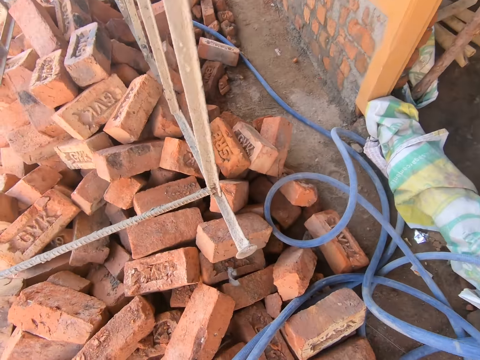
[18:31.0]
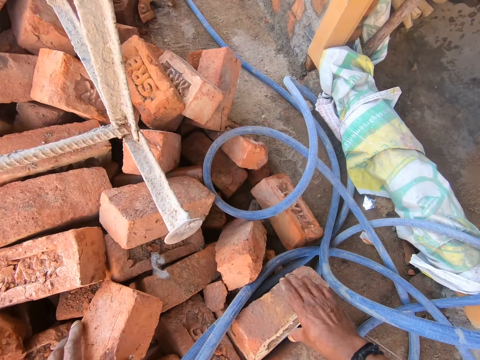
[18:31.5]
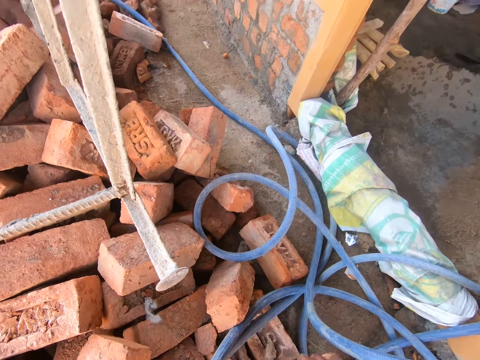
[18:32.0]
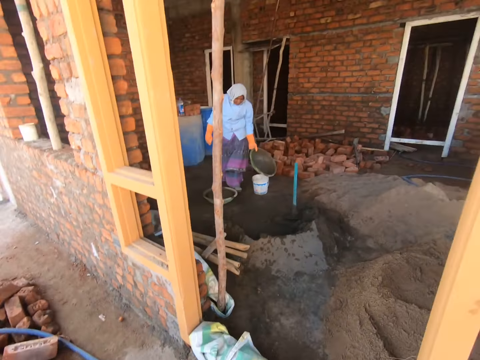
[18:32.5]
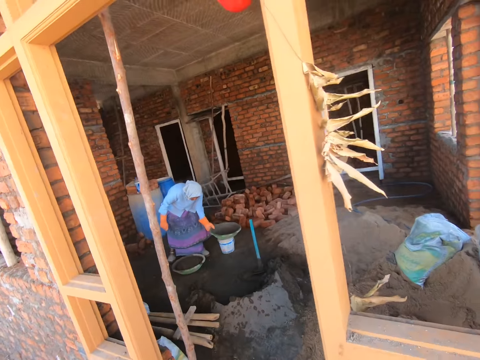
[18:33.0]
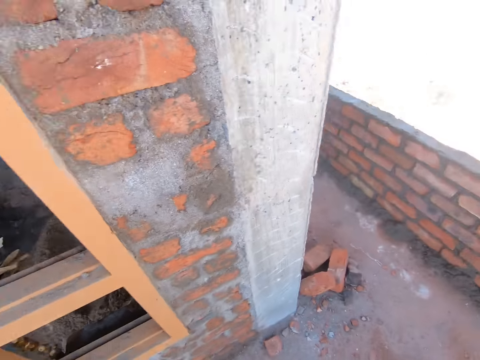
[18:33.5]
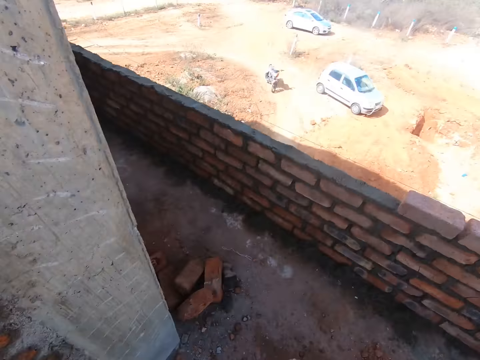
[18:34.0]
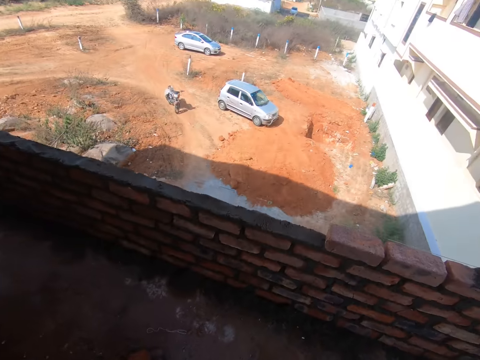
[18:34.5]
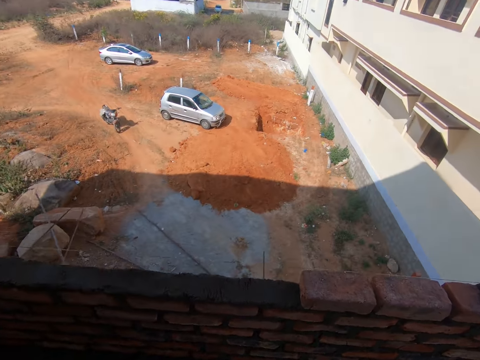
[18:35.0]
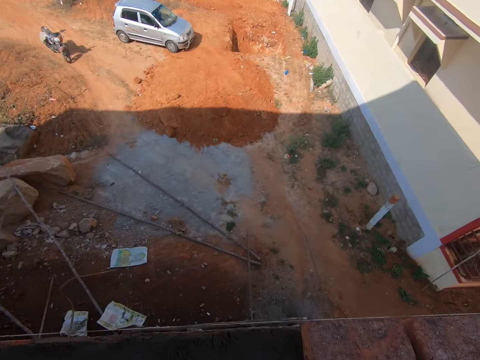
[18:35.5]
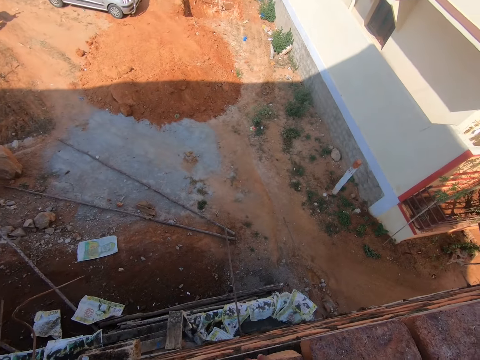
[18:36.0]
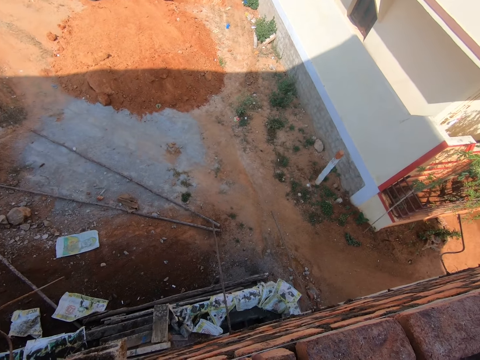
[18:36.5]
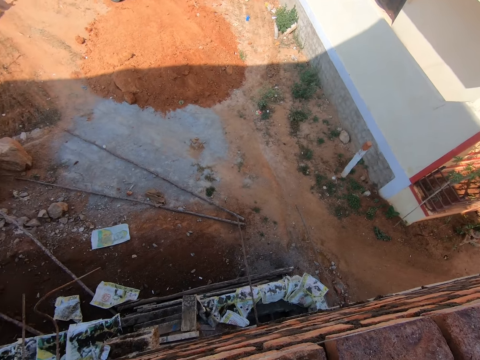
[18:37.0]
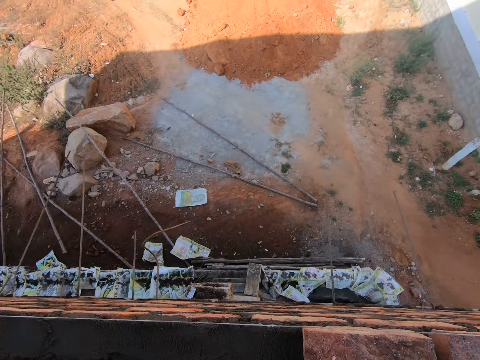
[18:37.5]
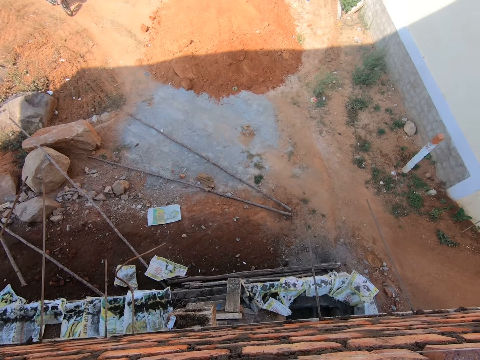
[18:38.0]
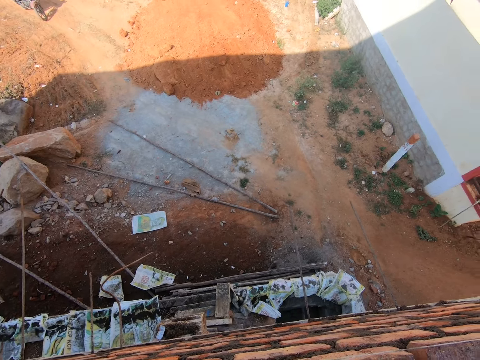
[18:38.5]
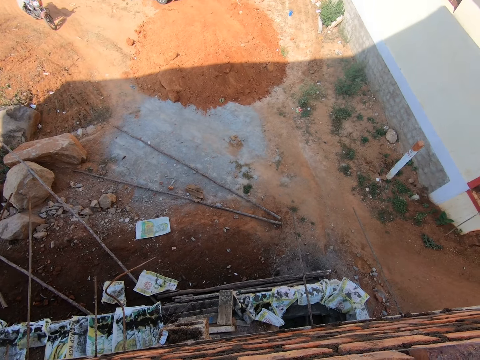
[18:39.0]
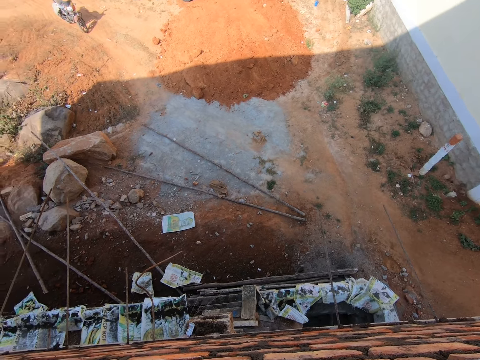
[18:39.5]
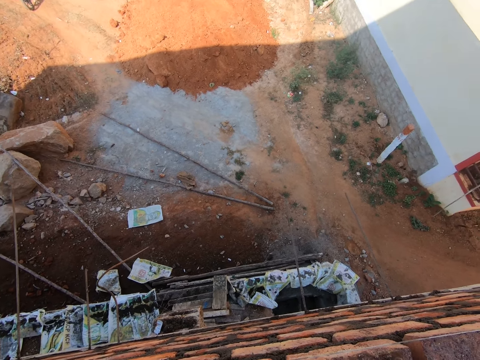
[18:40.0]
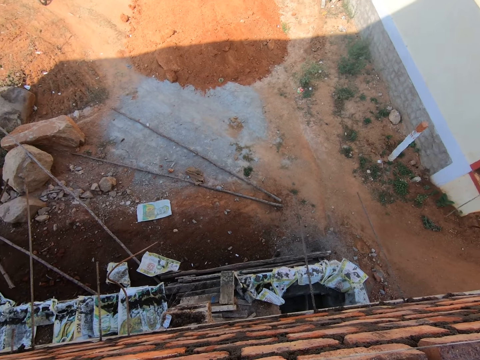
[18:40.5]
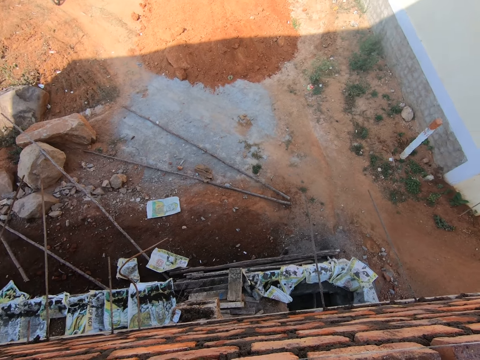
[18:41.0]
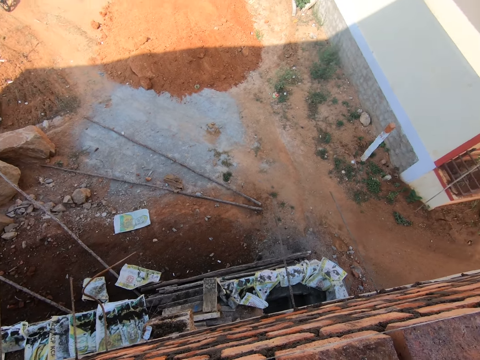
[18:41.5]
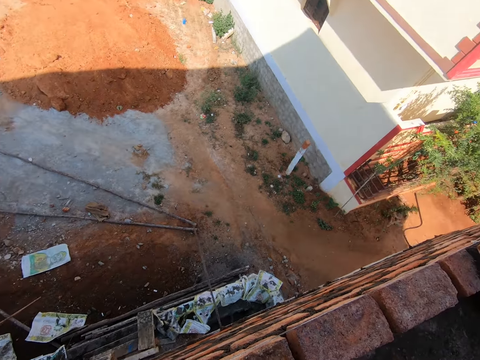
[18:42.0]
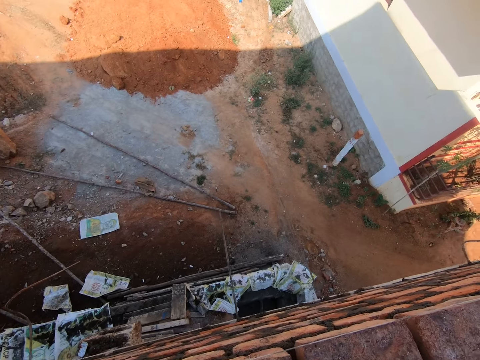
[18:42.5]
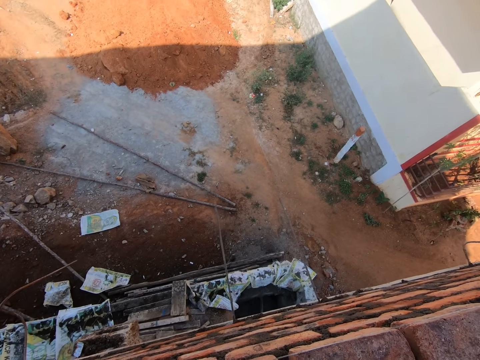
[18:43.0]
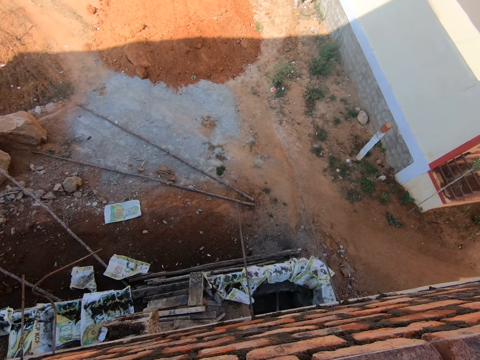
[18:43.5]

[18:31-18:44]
The camera wearer picks up a brick. A person walks around. The camera wearer walks towards the wall. The person places a mortar pan on the floor. The camera wearer puts the brick on the wall. They look around. They stare at the wall.

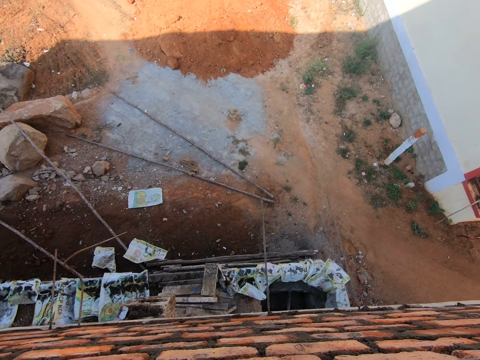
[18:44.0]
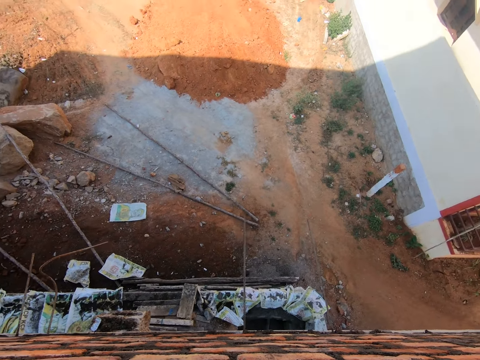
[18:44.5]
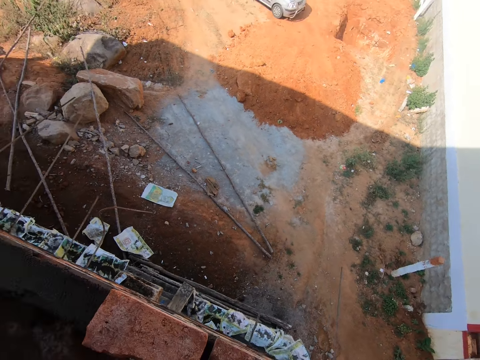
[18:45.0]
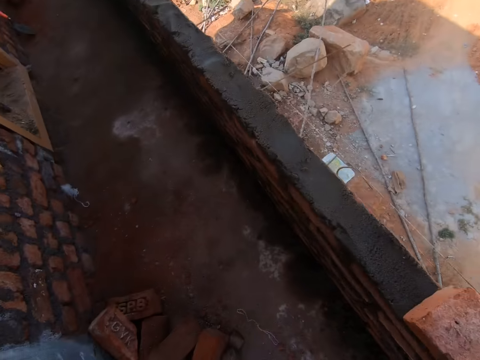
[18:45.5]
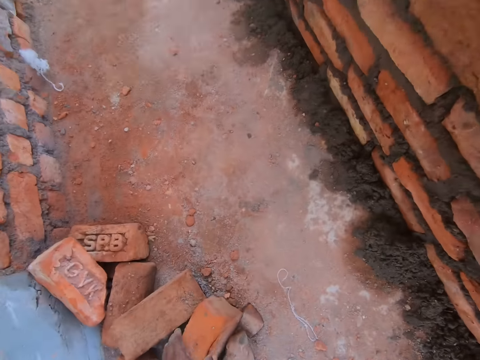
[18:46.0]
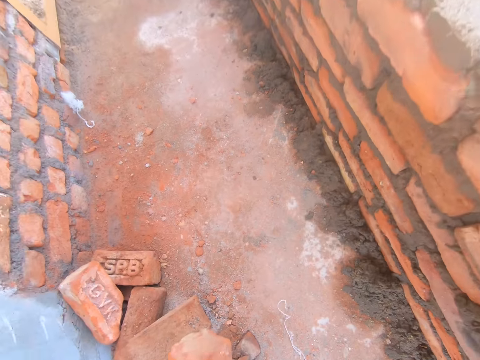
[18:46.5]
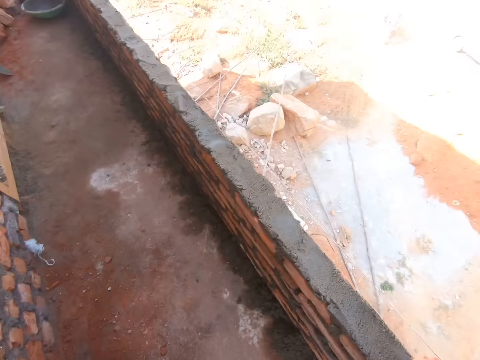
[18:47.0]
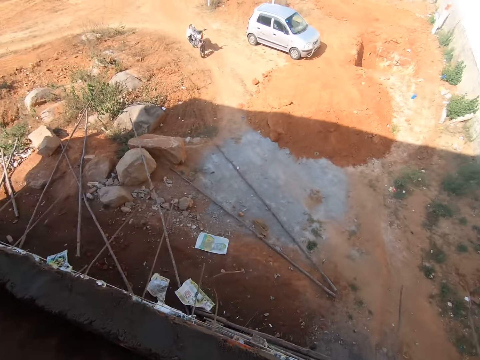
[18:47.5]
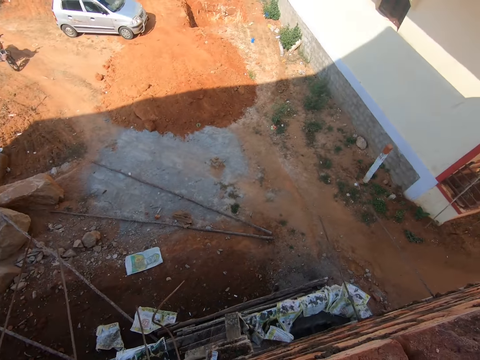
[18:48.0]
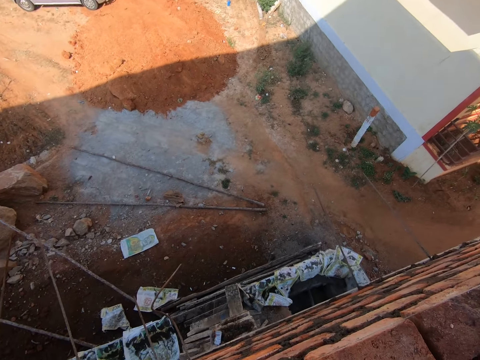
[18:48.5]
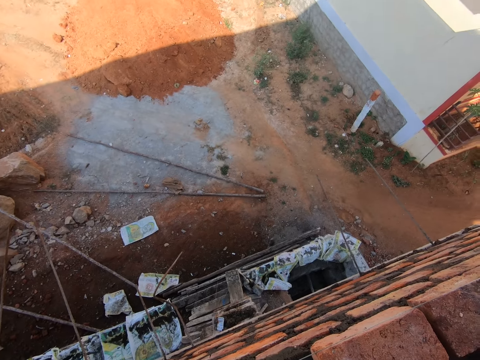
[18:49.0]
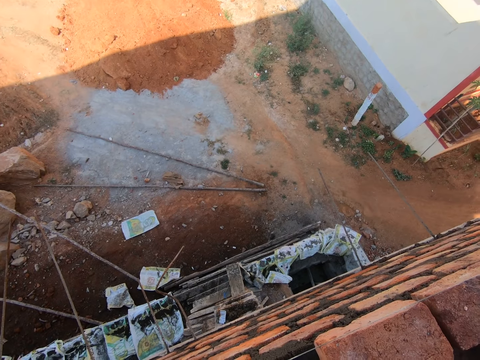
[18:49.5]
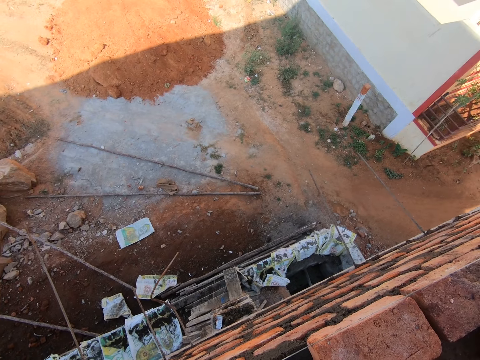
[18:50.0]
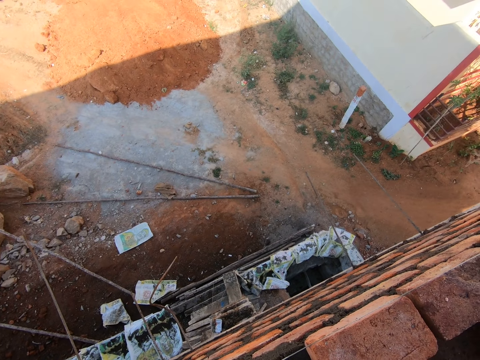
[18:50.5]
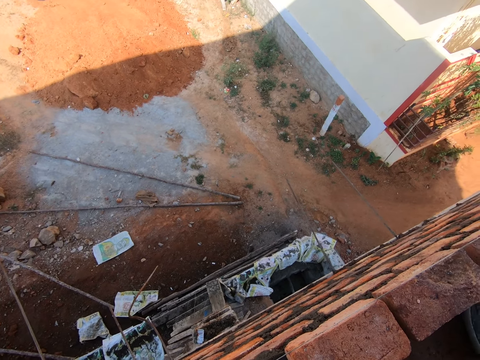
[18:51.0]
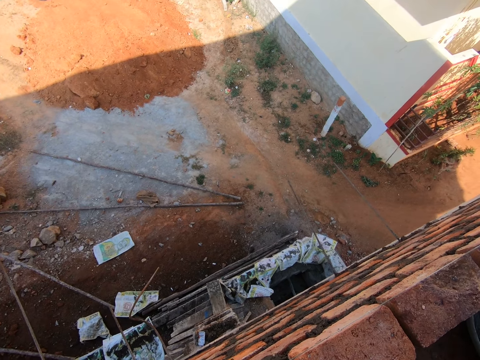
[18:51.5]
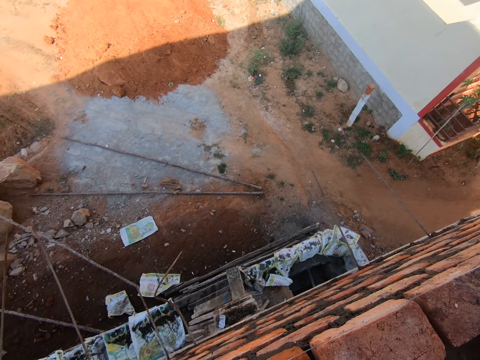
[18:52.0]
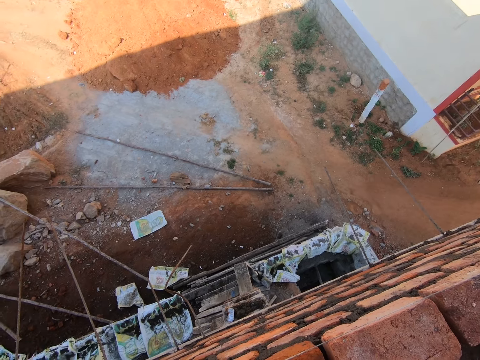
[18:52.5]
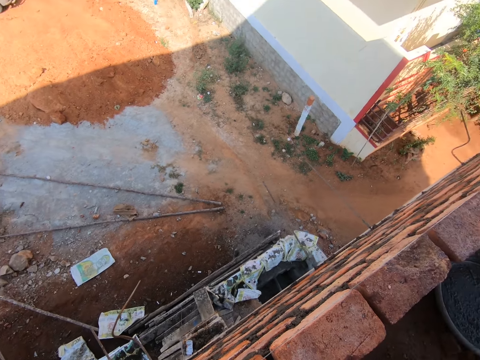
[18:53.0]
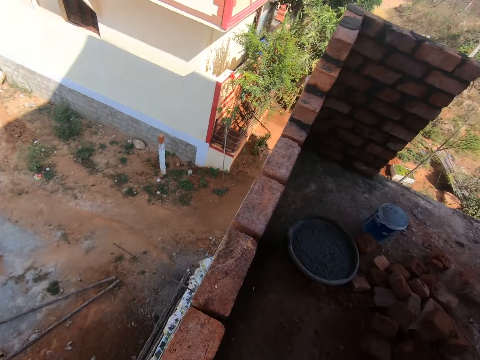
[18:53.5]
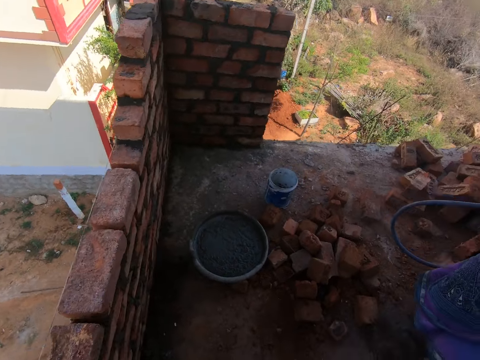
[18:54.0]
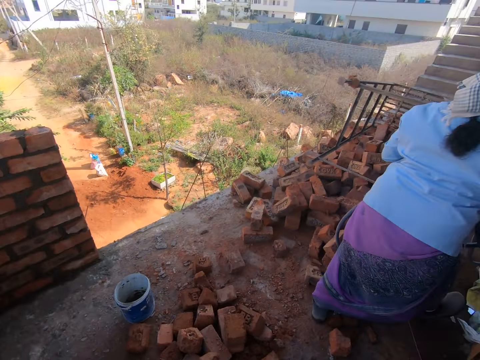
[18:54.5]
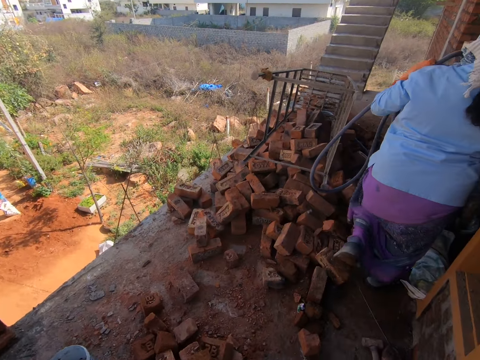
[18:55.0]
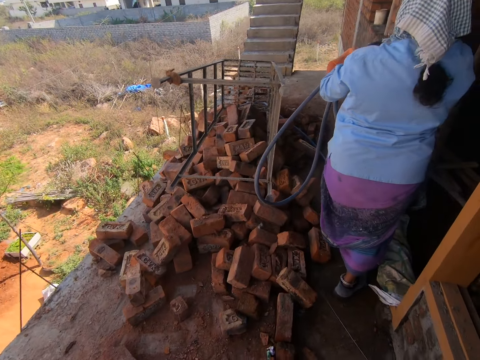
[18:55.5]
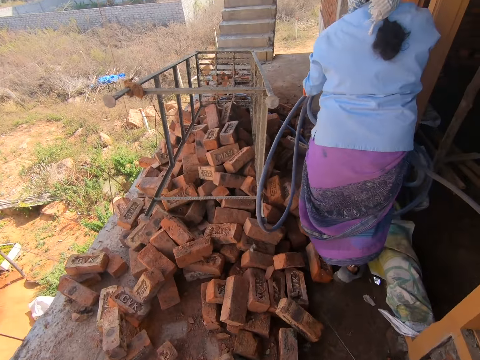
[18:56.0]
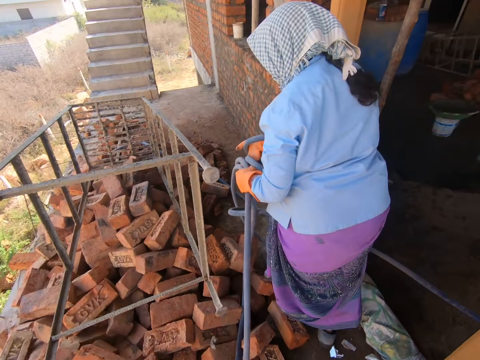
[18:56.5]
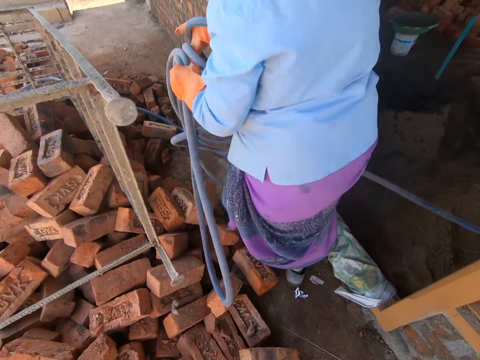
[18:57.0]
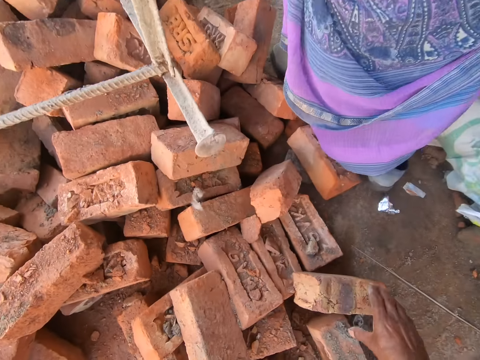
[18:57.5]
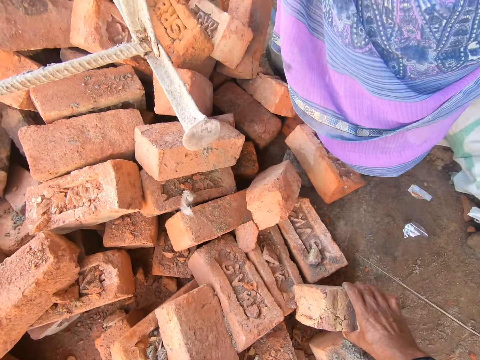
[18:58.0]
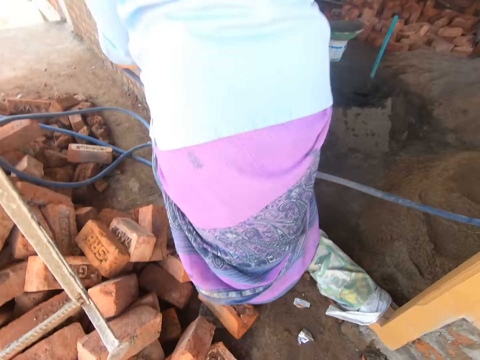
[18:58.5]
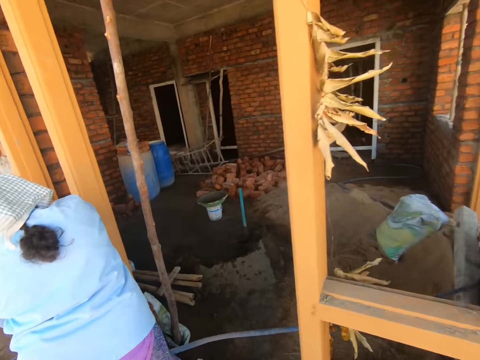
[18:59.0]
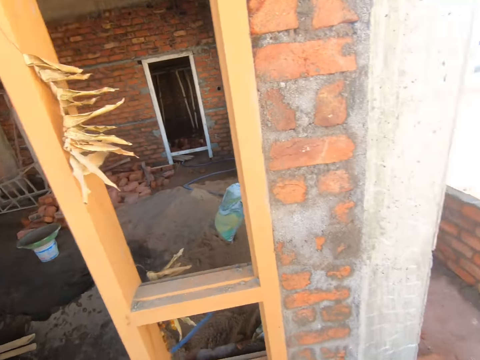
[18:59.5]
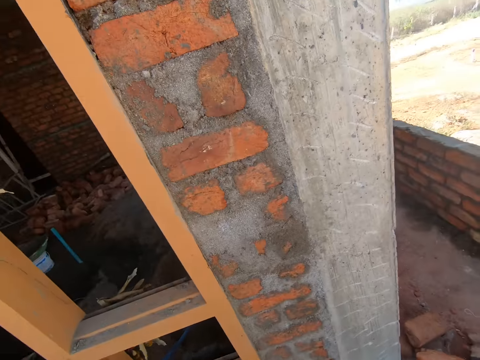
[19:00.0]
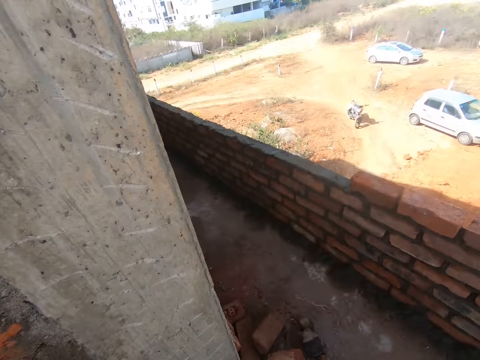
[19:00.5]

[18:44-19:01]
The camera wearer picks up the brick. They put the brick on the wall. They stare at the wall. They walk towards a person. The person walks around. The camera wearer talks. They pick up the brick. The person stands beside the camera wearer. The camera wearer walks towards the wall.
